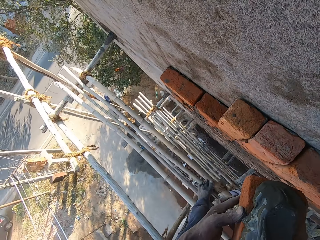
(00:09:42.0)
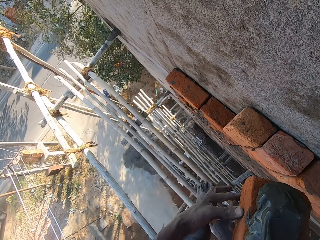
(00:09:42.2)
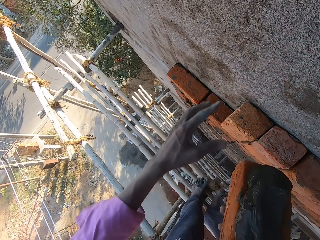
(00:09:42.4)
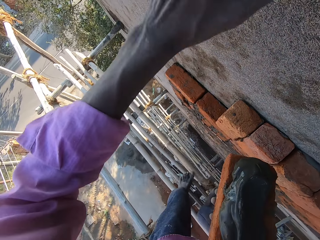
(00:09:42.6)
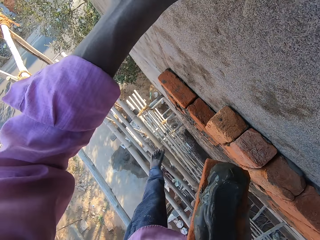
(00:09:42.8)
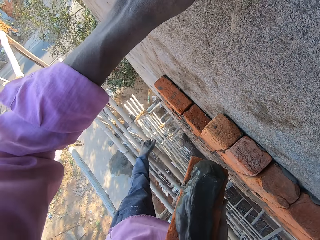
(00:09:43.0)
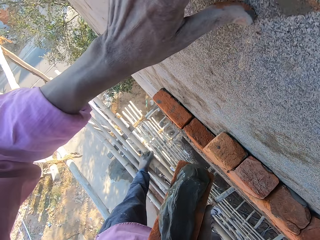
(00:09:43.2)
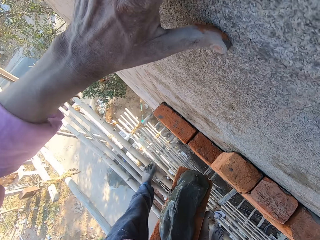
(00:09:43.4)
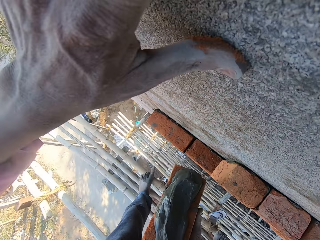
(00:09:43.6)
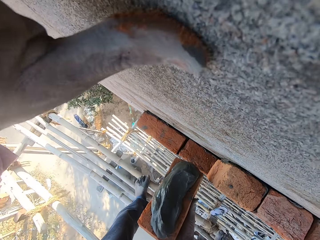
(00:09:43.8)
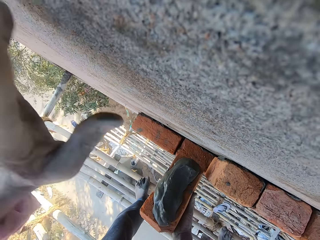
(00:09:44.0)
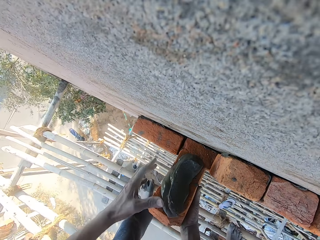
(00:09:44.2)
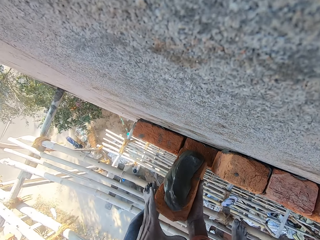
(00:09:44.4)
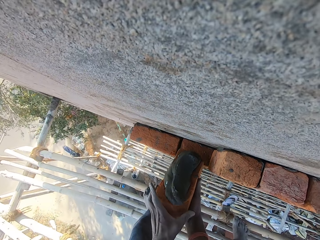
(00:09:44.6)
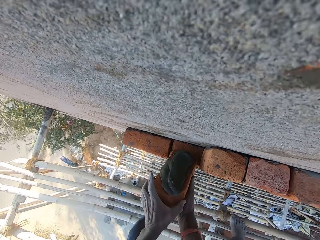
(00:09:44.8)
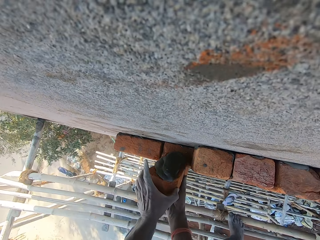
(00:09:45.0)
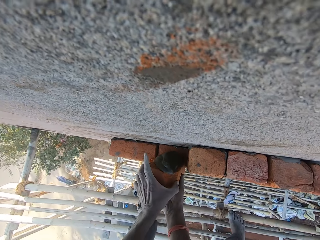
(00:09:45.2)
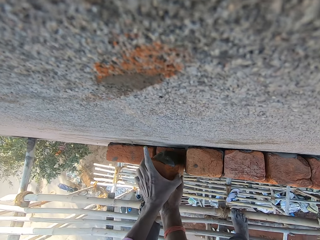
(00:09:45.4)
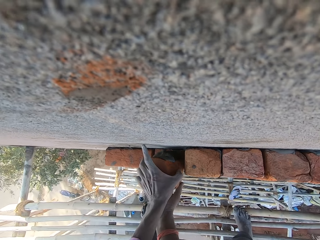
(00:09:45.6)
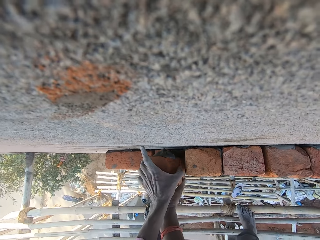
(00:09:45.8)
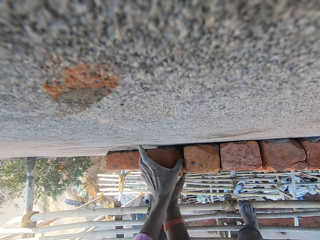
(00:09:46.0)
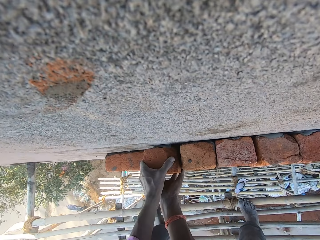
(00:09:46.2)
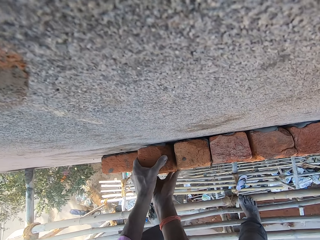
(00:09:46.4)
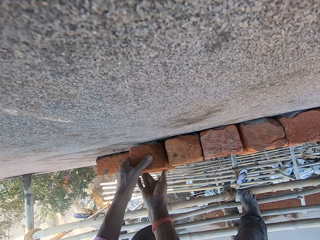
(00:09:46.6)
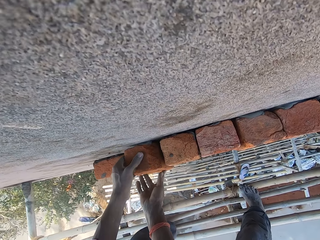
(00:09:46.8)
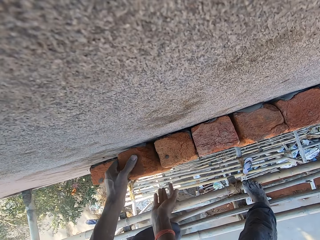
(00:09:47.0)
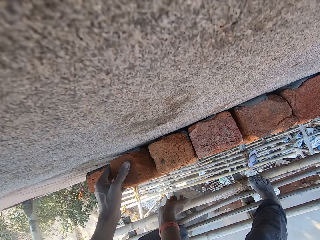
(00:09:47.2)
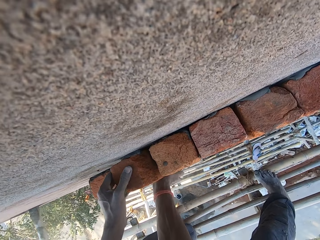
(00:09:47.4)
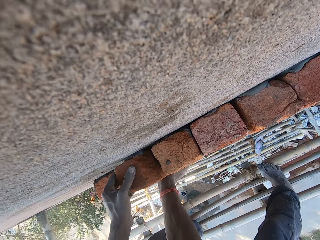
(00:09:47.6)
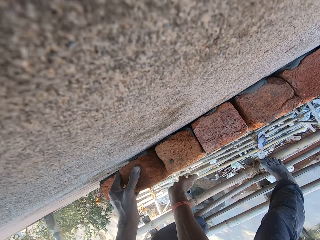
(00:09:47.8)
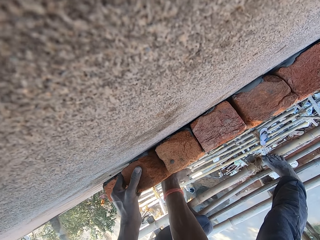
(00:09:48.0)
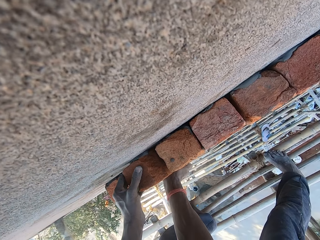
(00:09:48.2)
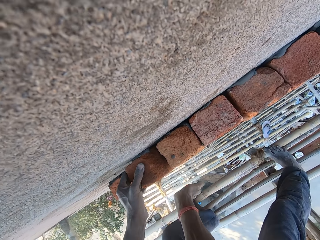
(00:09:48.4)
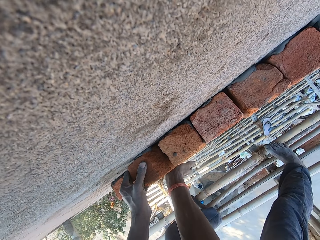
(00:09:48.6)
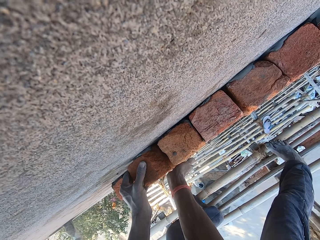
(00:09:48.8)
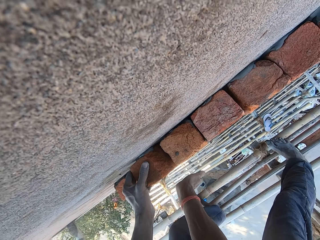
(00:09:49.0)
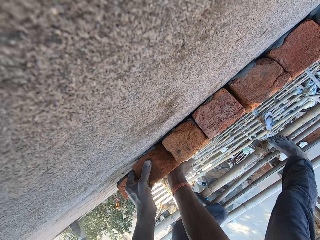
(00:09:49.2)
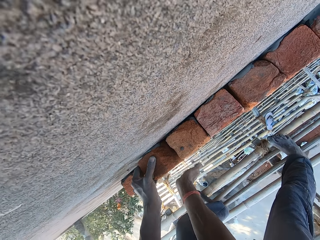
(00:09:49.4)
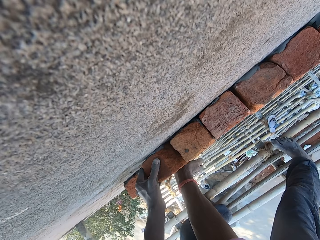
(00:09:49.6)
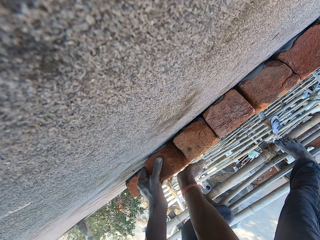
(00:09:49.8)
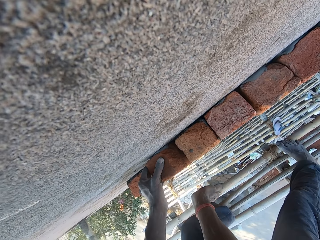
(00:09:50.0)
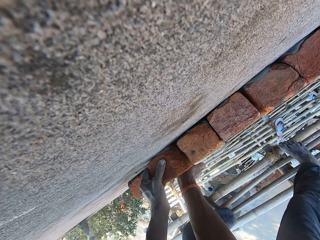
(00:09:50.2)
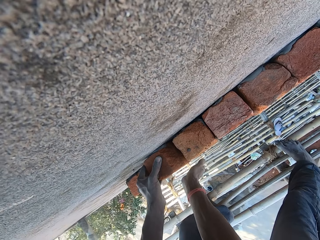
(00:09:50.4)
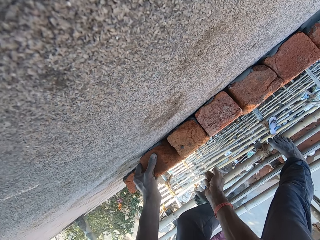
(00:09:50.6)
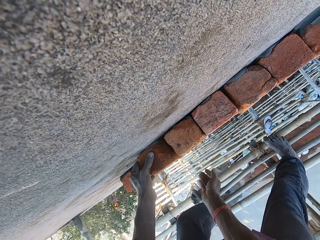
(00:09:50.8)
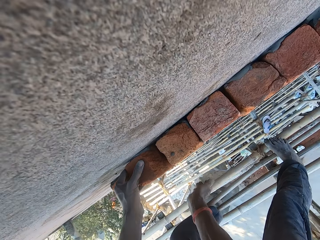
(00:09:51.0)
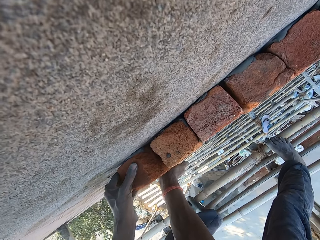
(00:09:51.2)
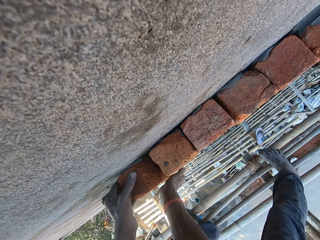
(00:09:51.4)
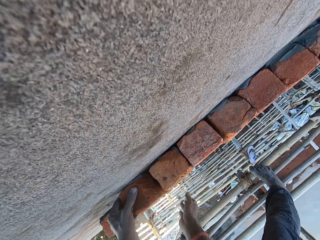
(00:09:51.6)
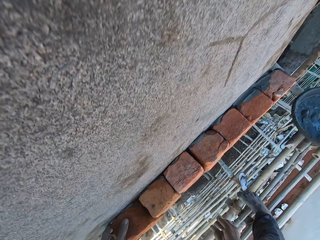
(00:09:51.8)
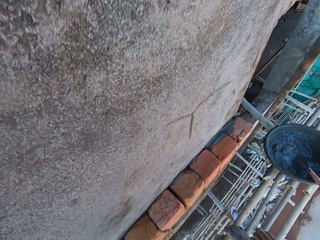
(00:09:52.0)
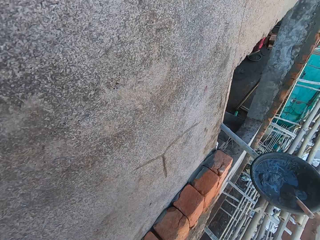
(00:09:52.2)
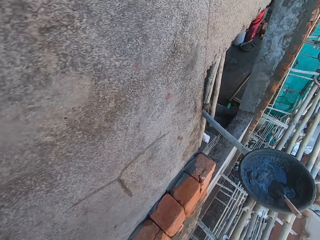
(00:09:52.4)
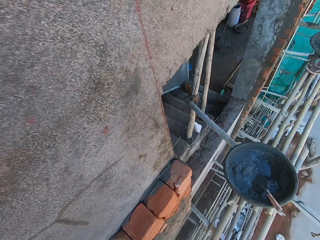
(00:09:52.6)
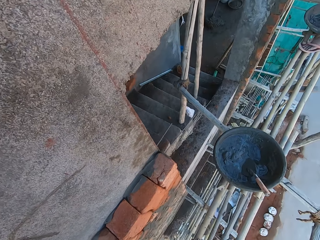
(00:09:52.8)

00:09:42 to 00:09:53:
The camera wearer passes the brick from his left hand to his right hand. He touches the wall with his left hand. He fixes the brick on the wall with both hands. He constructs the wall. He hits the brick with the right hand.

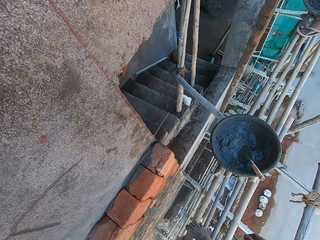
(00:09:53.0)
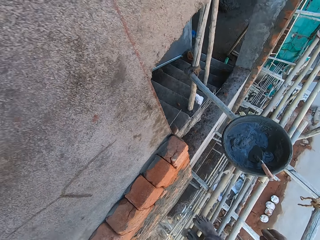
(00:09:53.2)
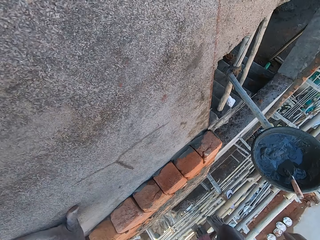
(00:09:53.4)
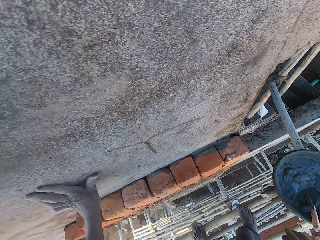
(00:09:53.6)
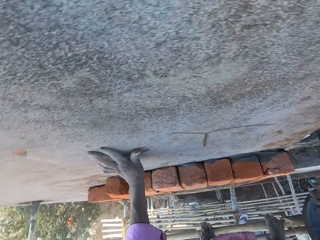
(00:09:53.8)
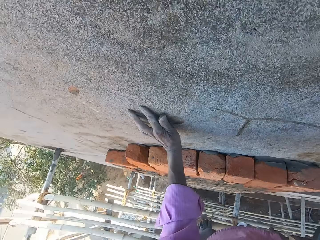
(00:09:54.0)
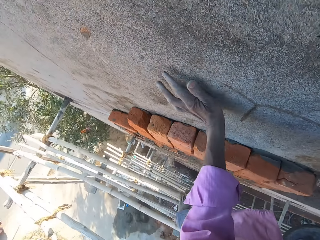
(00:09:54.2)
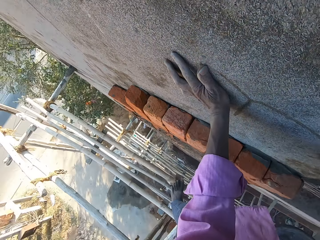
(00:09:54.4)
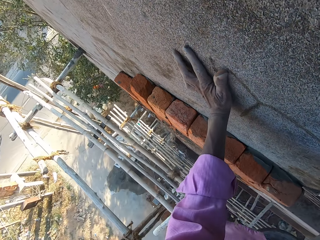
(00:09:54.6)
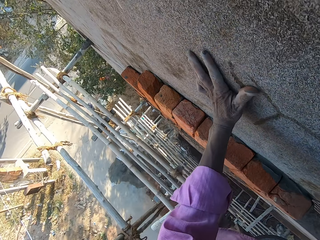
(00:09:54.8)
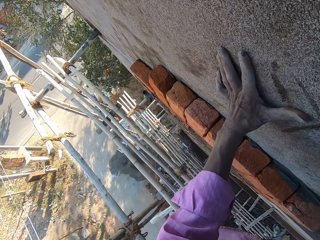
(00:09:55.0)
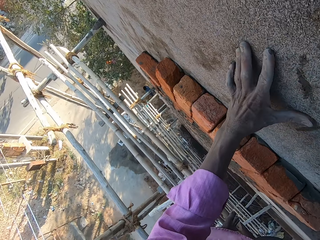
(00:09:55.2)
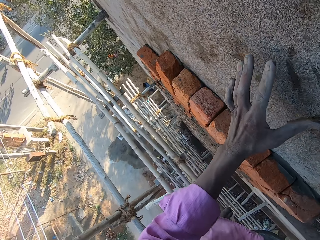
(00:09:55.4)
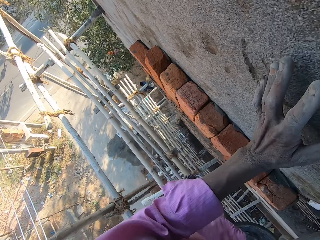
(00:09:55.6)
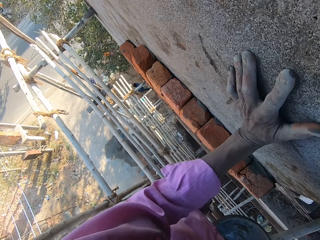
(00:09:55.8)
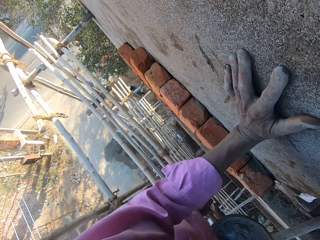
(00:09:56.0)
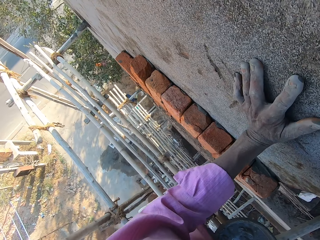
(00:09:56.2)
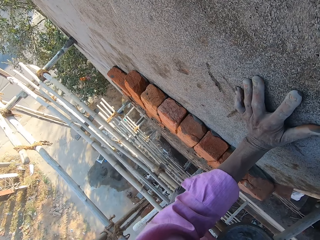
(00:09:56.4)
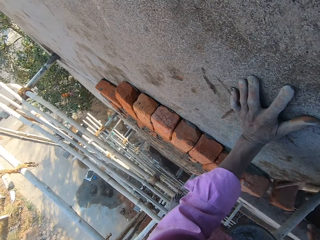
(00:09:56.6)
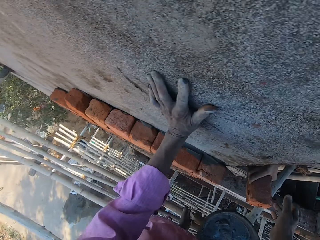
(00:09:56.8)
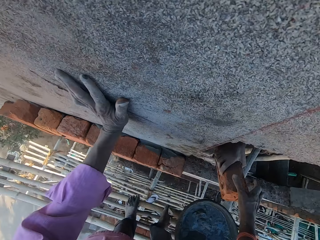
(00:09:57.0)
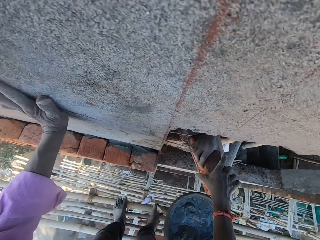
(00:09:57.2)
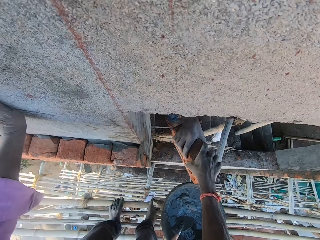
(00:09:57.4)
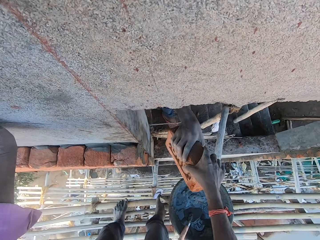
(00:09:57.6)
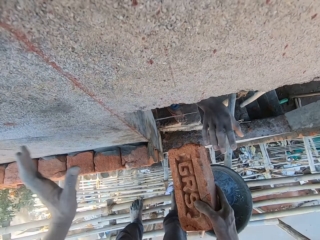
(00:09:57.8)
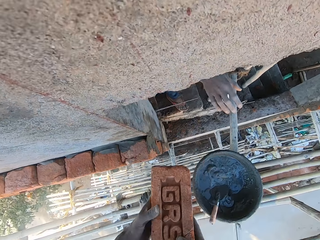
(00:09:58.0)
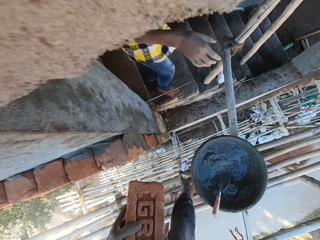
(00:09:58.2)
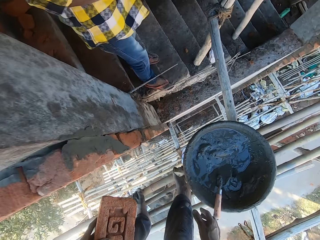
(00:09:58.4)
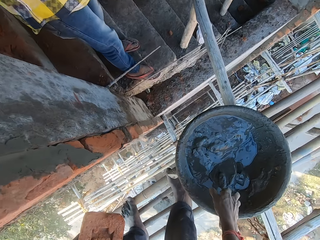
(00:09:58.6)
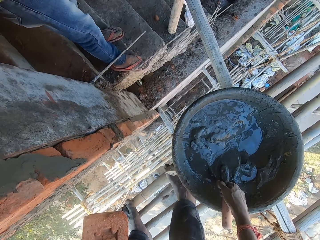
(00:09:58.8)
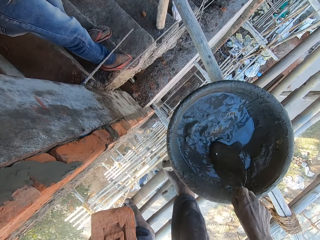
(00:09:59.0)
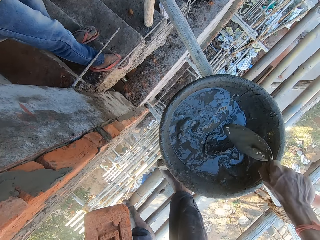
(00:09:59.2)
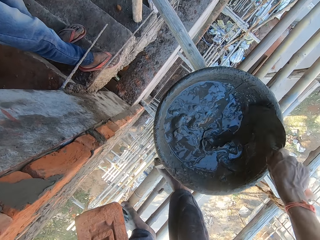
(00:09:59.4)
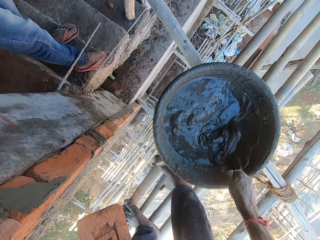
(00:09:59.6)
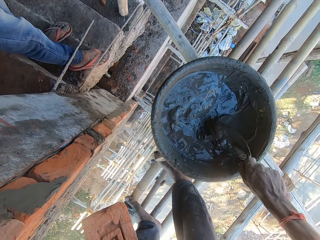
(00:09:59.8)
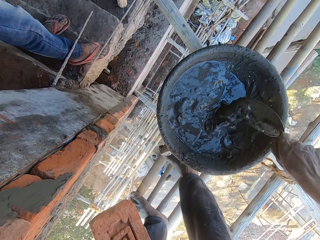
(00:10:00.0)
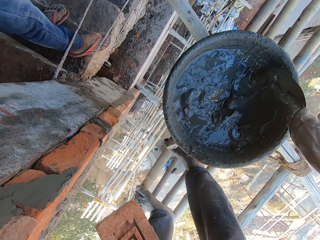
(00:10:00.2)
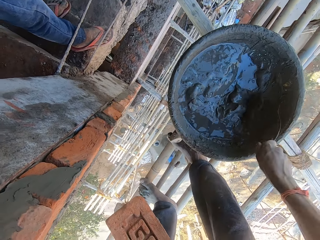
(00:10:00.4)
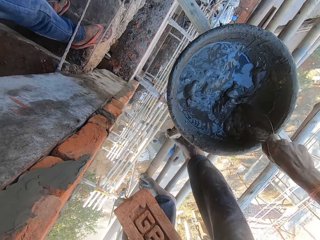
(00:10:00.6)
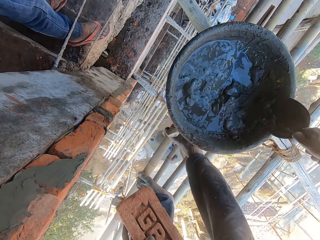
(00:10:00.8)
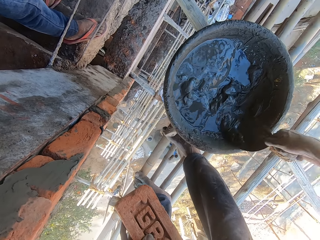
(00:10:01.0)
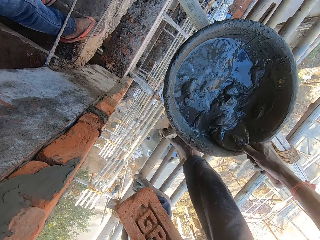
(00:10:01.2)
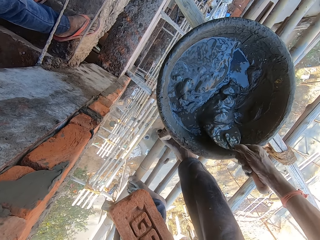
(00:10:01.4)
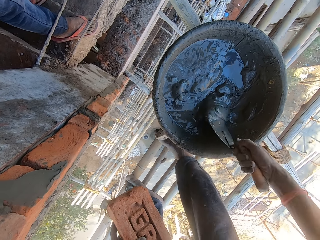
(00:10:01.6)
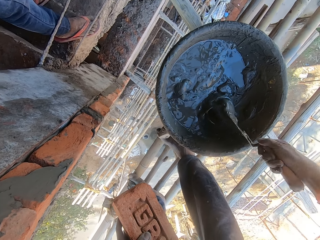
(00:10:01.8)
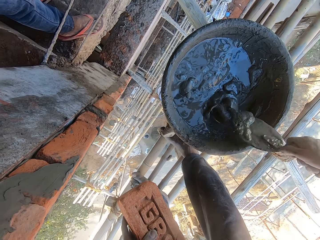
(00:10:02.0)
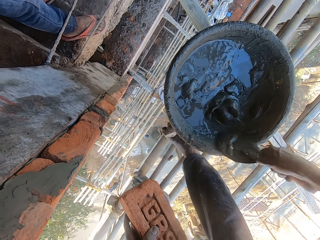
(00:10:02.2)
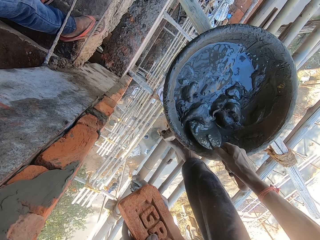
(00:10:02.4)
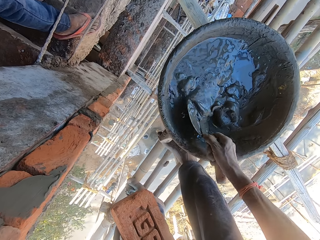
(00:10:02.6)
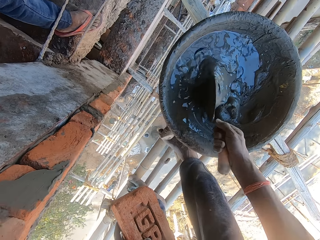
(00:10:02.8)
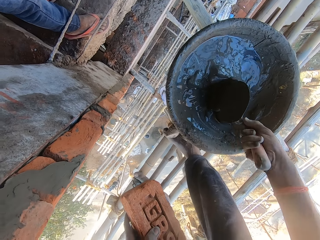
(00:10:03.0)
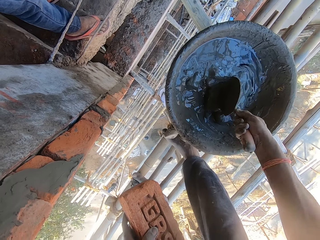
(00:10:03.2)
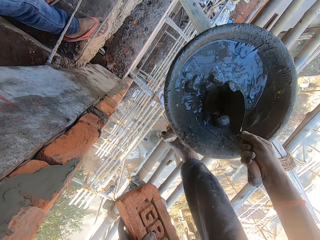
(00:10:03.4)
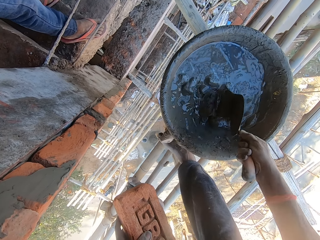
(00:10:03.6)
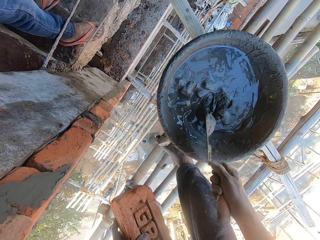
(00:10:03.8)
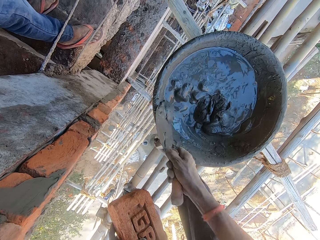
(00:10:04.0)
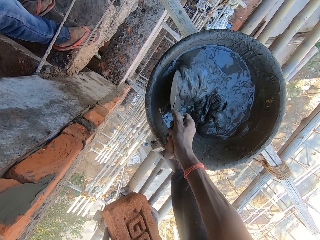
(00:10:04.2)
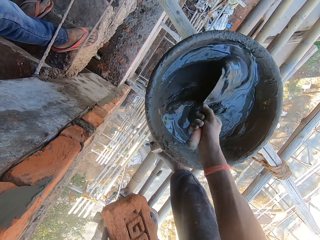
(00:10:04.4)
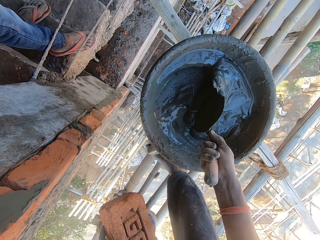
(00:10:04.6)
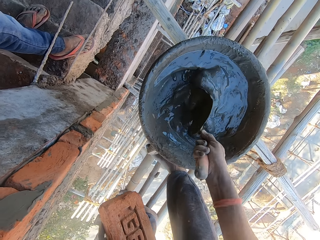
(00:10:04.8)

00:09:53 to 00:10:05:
The camera wearer holds the wall with the left hand. A man passes a brick to the camera wearer with his right hand. The camera wearer holds the brick with the right hand. He holds the brick with both hands. He holds the brick with his left hand. He holds the hand trowel with his right hand. He mixes mortar in the head pan with the hand trowel in his right hand.
